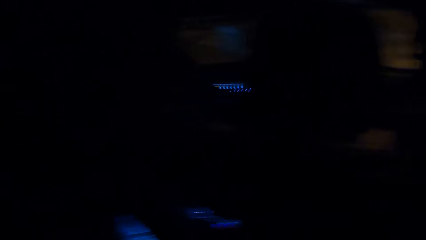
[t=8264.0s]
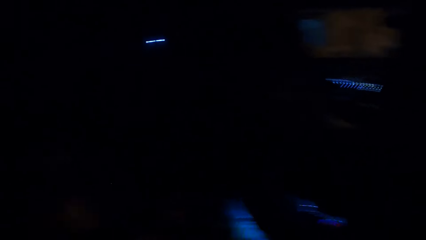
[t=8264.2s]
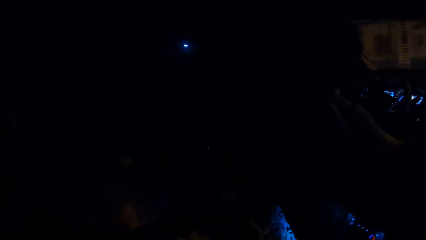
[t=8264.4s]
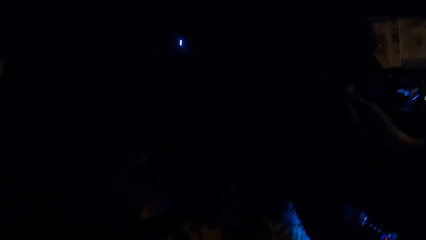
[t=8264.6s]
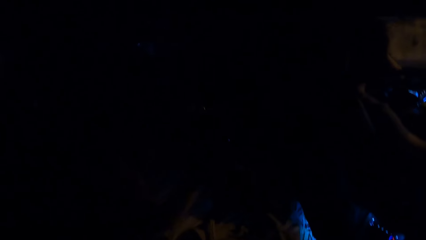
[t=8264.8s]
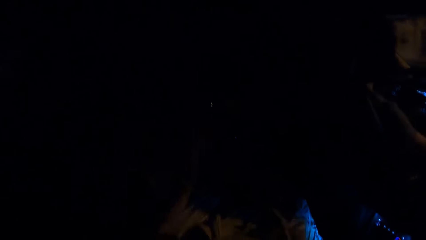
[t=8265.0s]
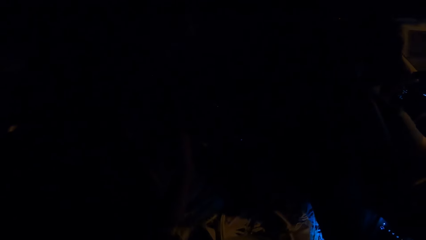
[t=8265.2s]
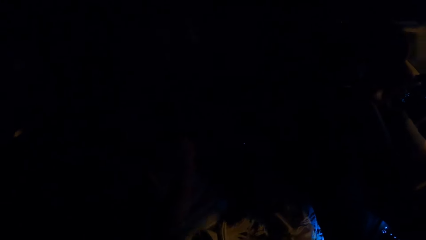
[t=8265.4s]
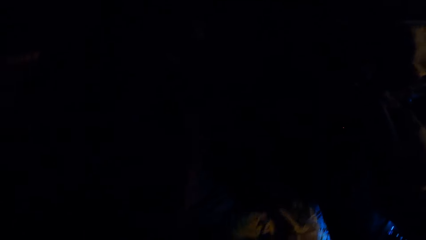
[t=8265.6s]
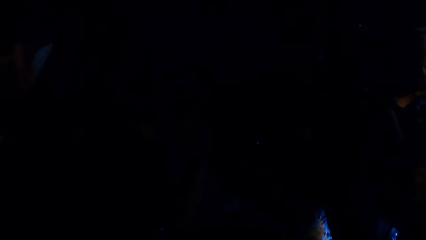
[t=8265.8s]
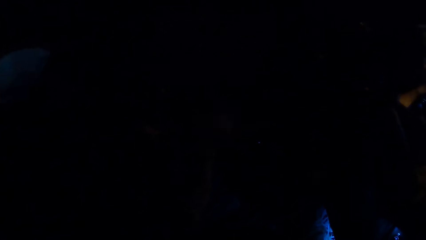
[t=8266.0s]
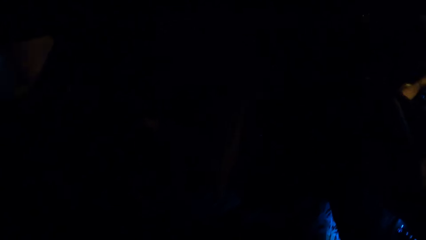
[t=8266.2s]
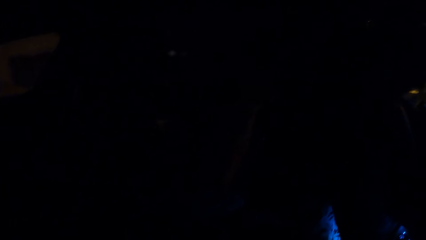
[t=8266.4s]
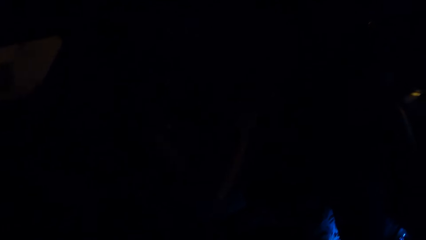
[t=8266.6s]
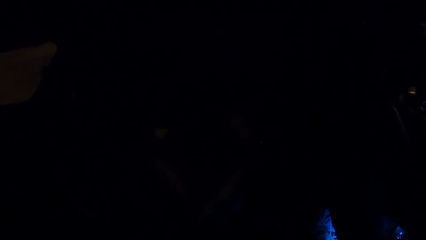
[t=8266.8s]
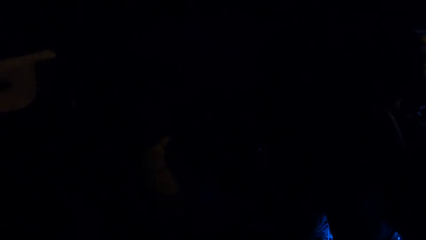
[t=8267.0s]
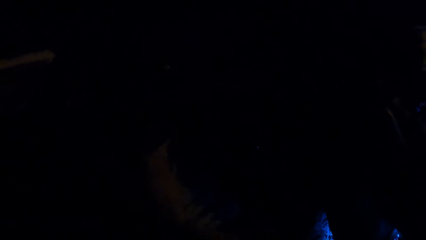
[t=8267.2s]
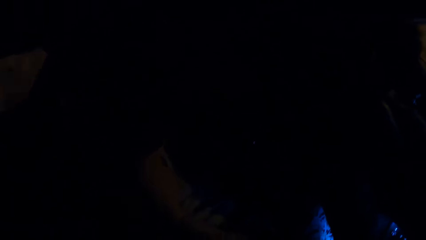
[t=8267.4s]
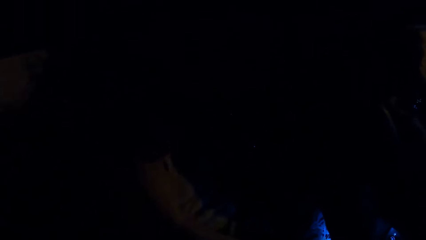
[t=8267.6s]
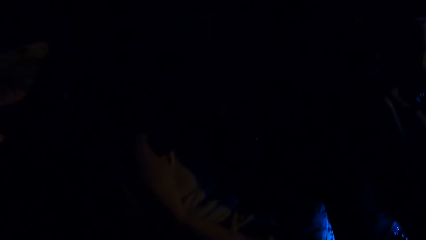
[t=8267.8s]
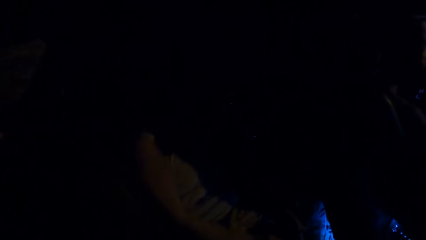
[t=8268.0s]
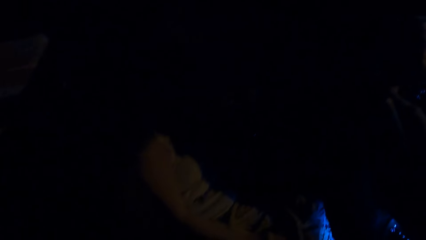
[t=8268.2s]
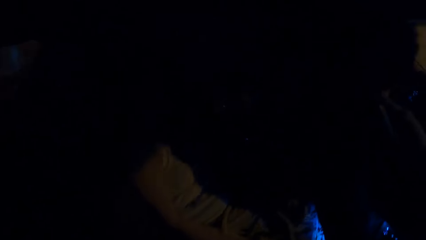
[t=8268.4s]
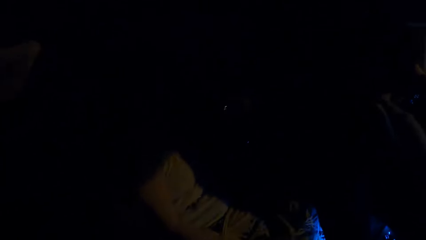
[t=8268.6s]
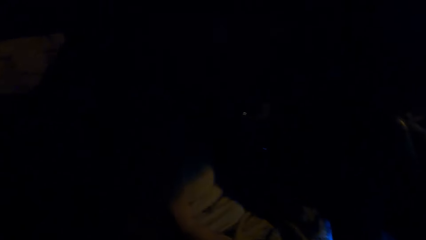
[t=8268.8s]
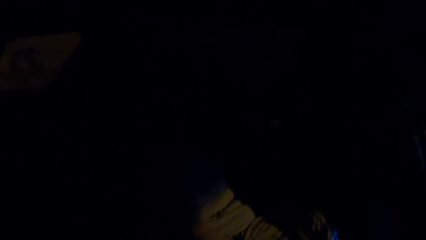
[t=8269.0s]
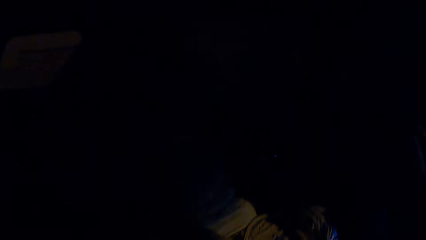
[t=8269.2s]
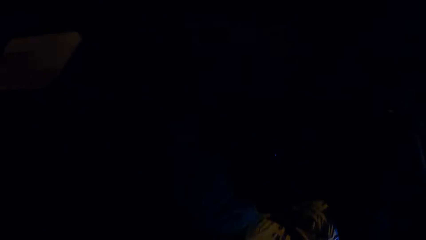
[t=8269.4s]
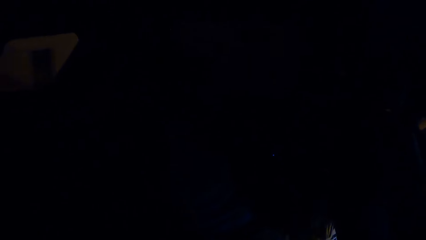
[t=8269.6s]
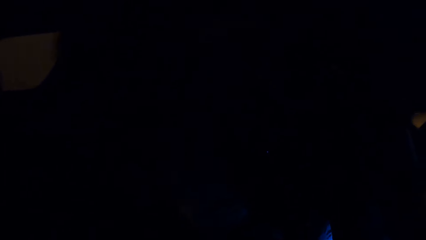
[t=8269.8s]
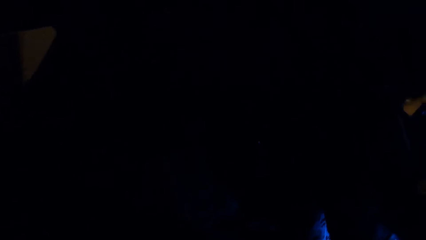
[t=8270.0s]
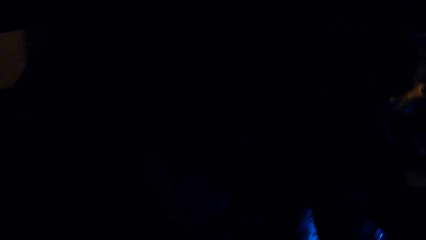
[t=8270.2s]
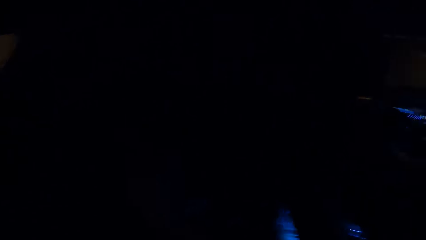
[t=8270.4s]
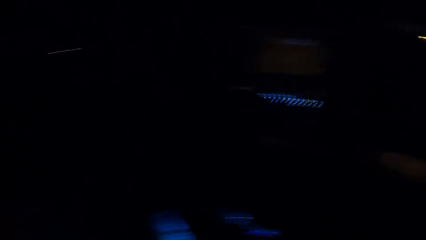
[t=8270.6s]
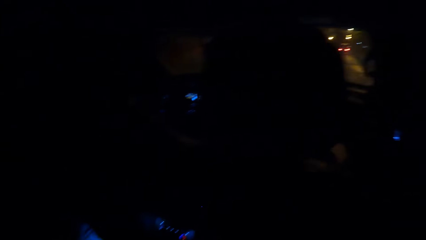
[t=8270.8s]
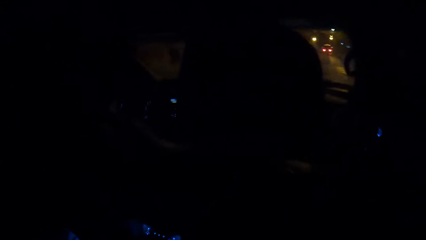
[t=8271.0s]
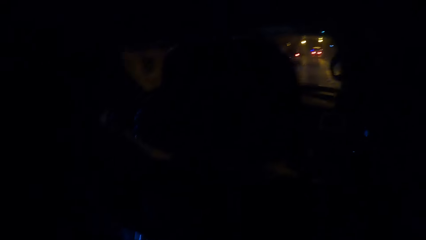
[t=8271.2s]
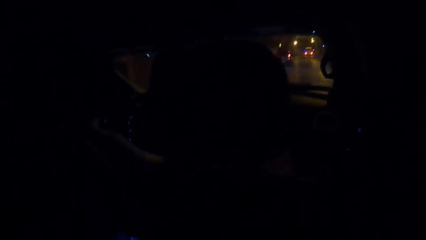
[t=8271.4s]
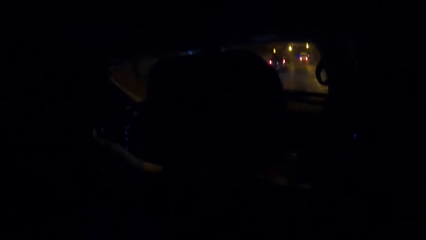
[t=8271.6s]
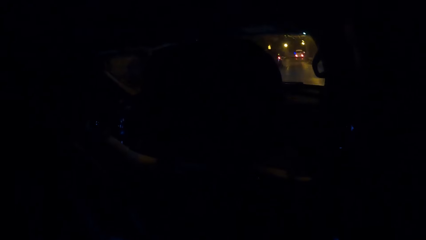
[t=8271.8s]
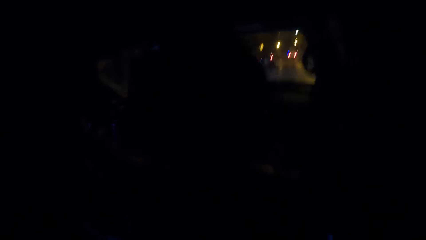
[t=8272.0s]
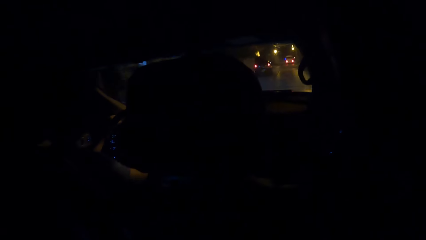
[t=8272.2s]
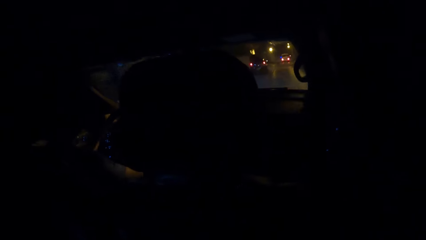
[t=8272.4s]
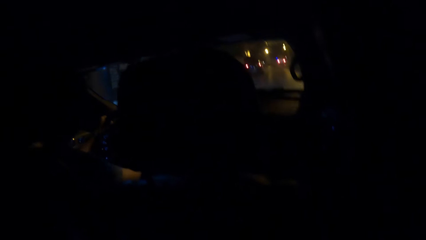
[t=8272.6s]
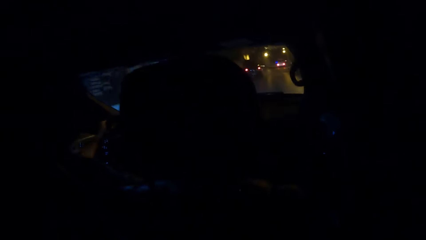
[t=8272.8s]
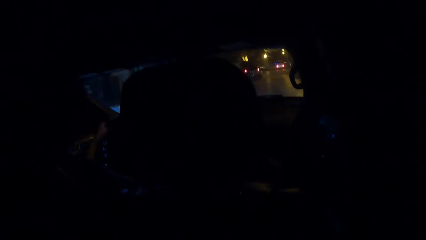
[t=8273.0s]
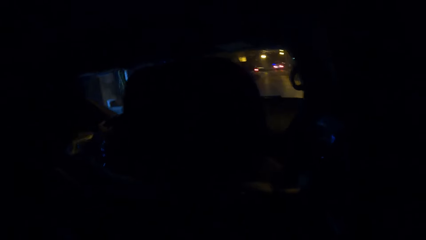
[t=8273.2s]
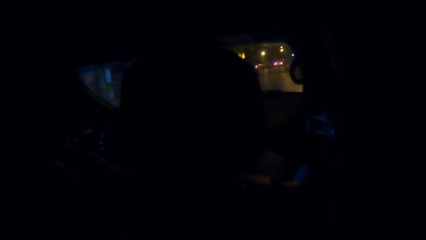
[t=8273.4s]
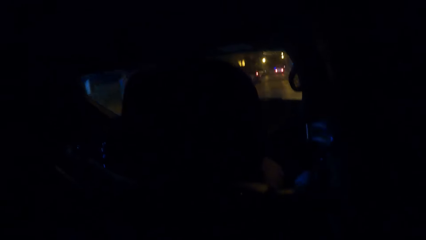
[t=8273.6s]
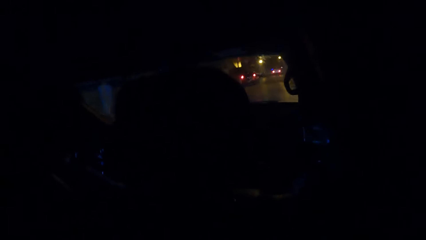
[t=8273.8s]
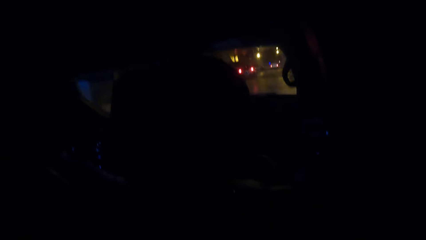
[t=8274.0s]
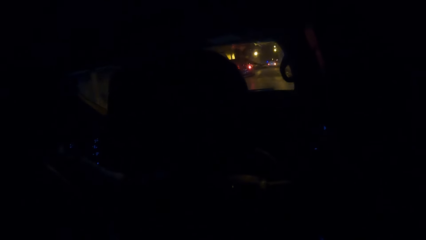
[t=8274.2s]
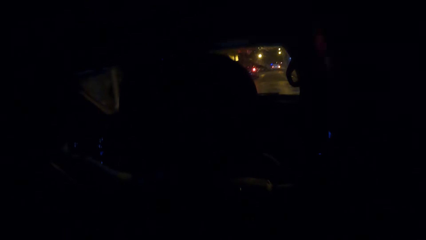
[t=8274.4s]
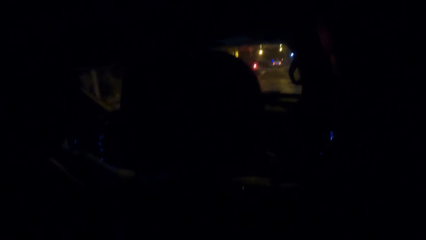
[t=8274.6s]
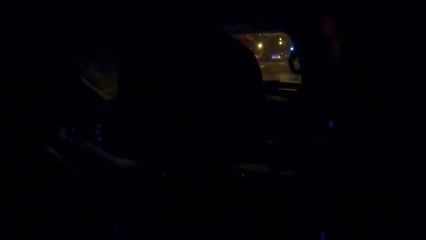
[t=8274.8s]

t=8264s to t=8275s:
The camera wearer looks at the road.
